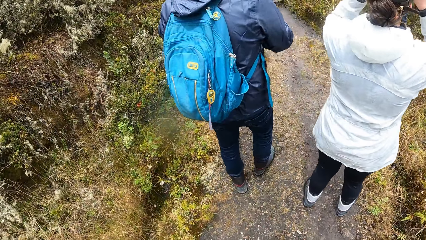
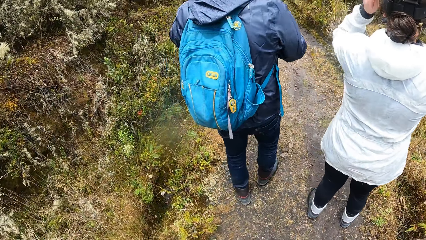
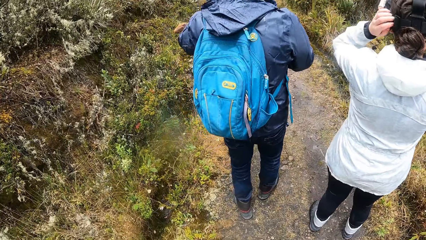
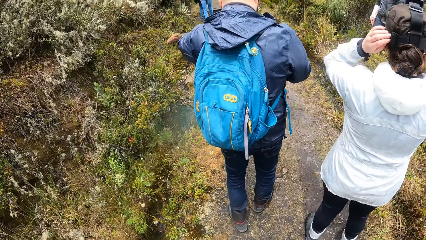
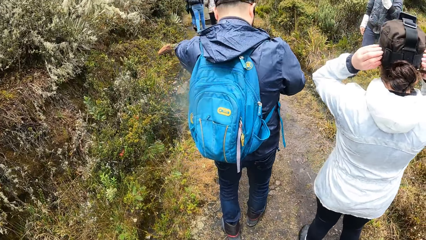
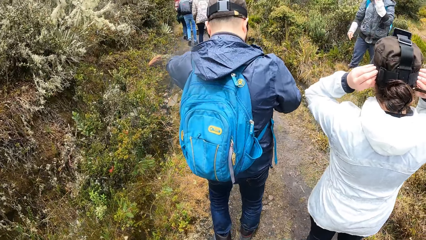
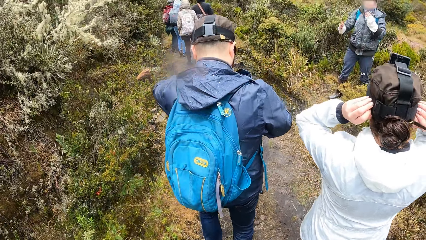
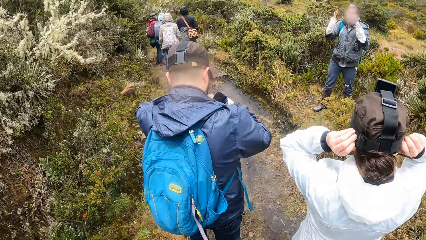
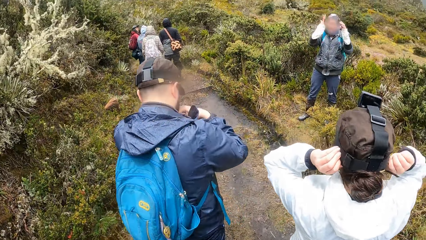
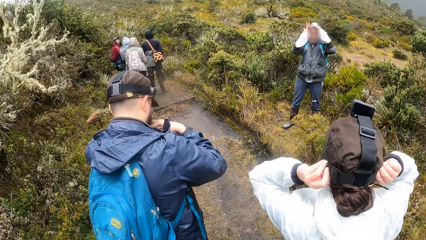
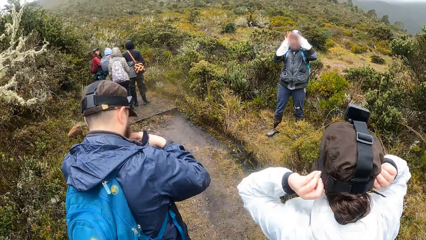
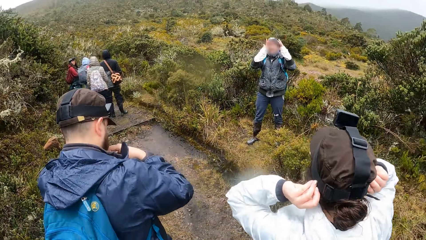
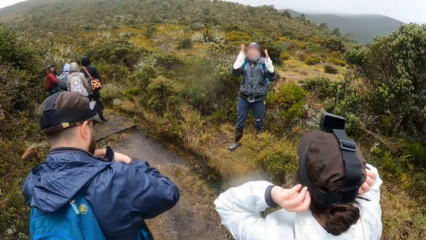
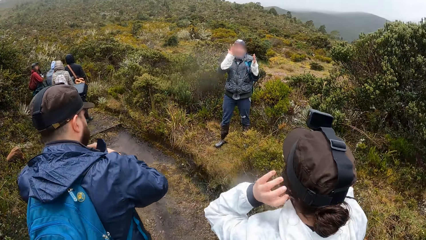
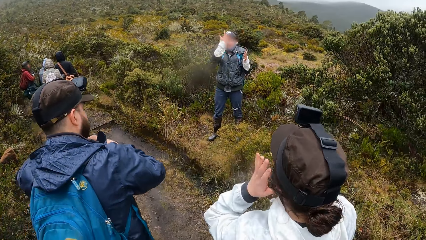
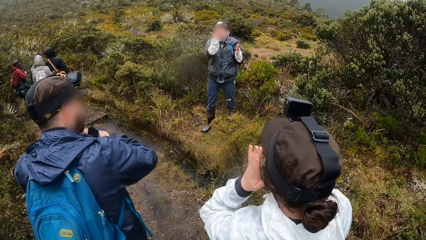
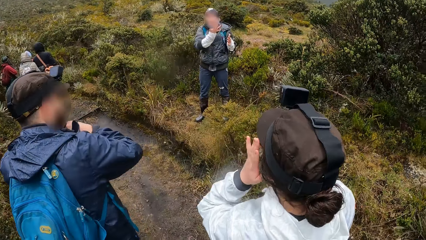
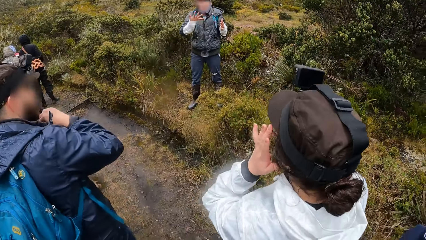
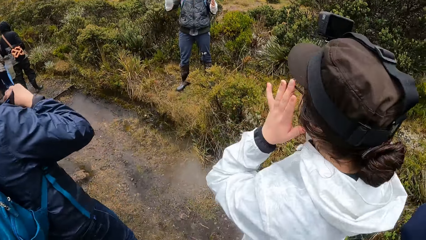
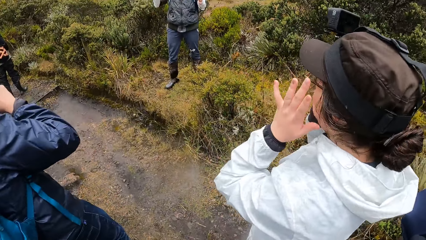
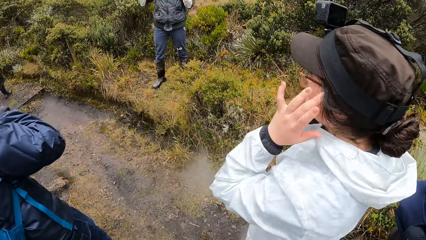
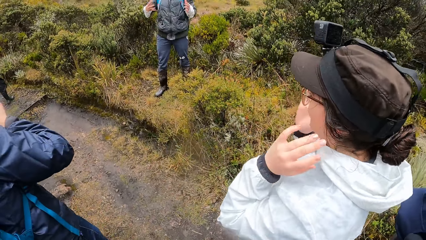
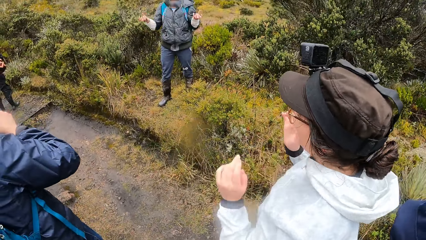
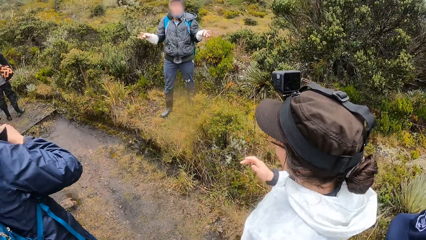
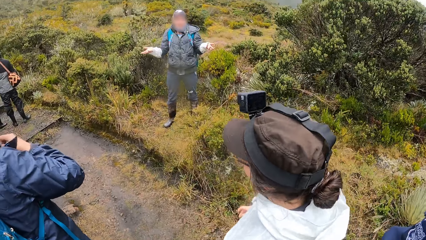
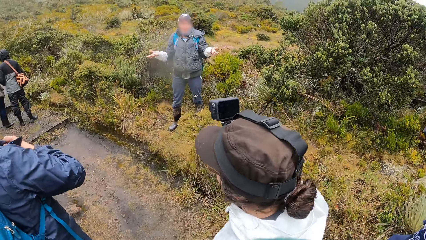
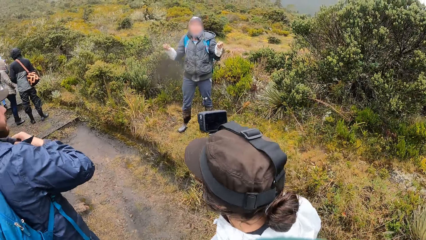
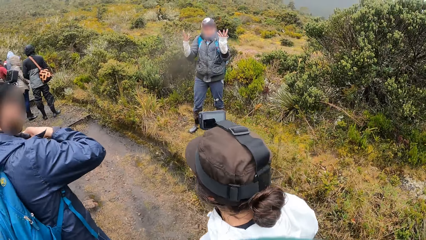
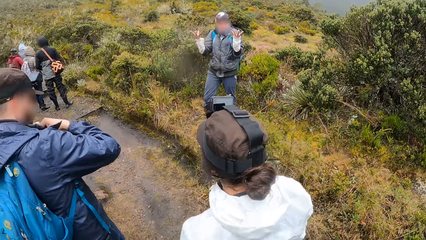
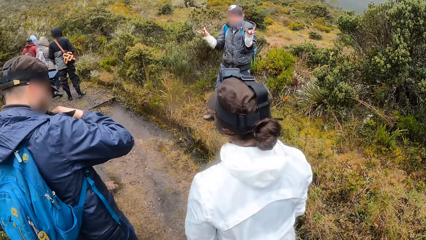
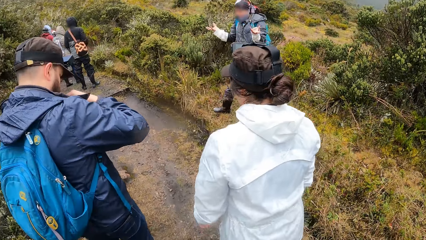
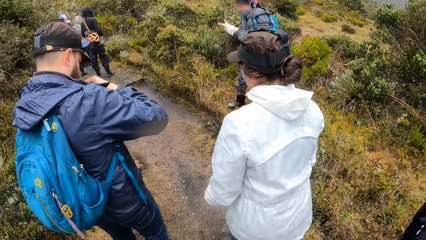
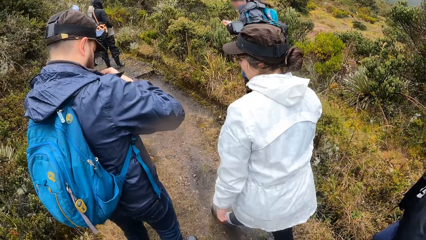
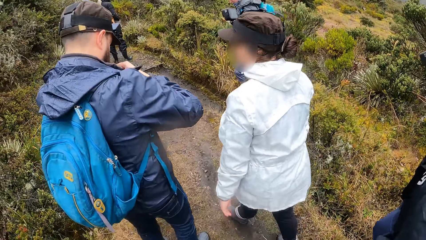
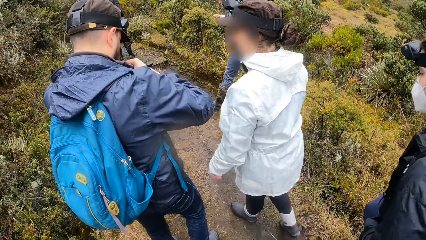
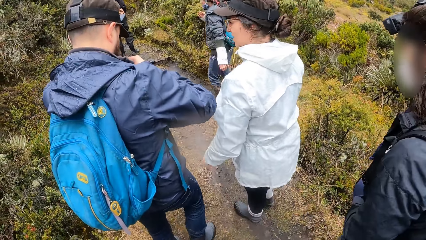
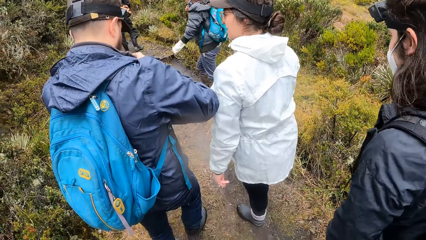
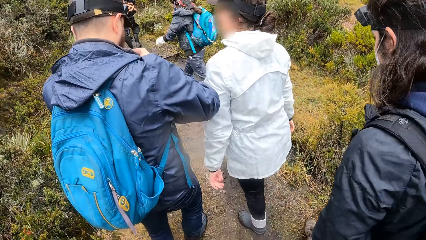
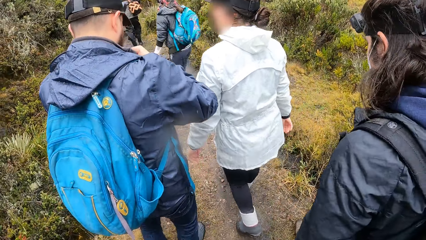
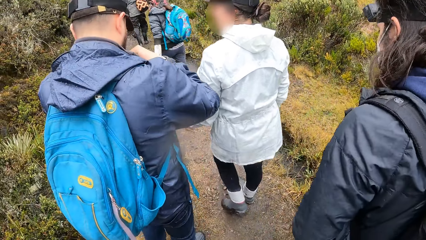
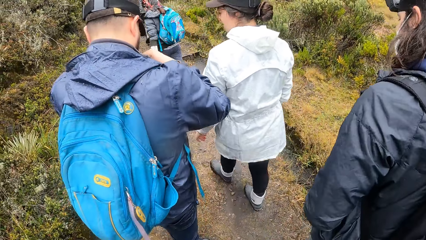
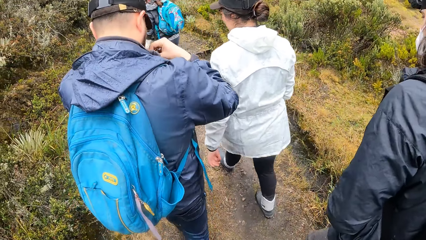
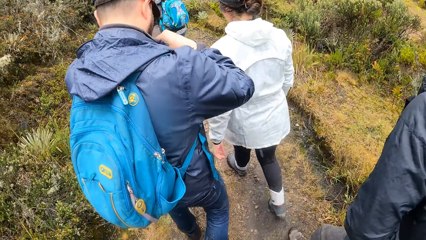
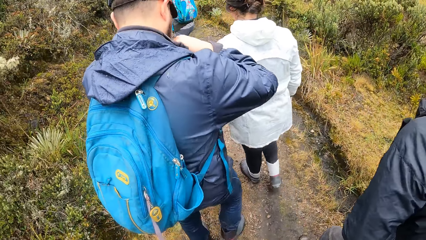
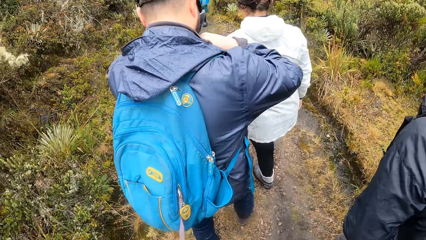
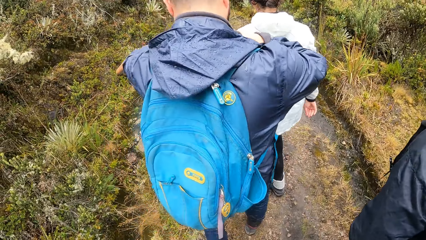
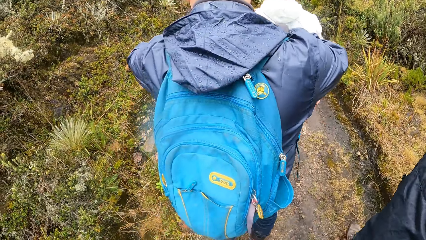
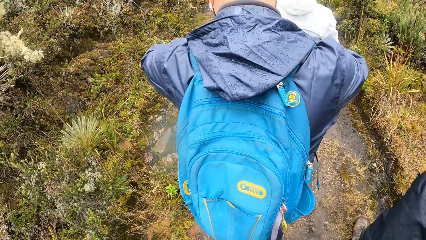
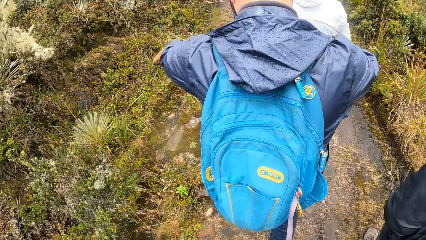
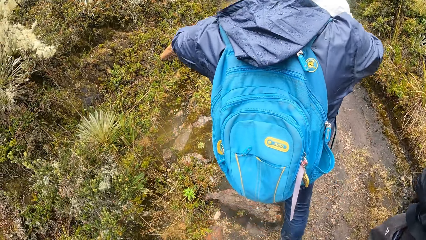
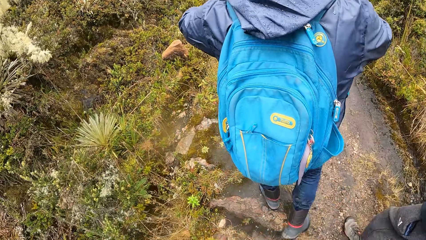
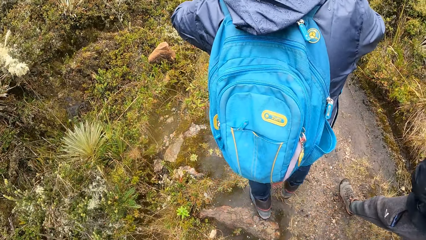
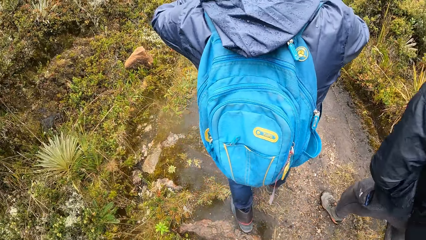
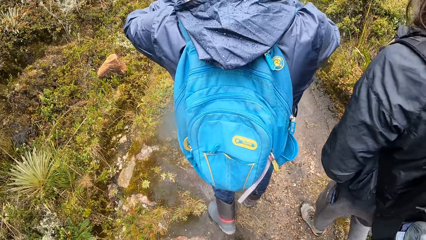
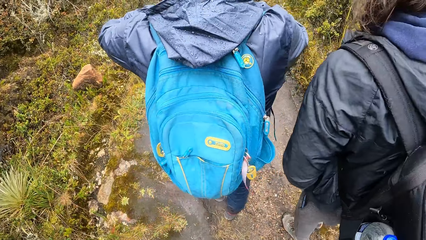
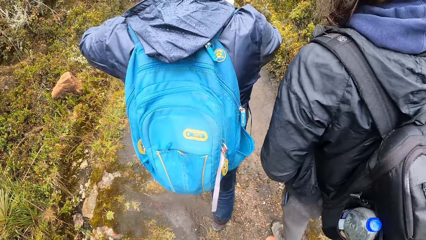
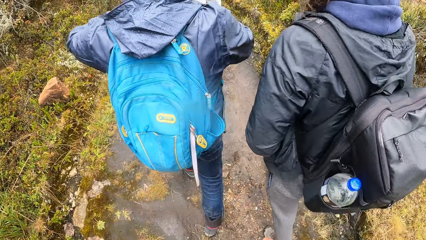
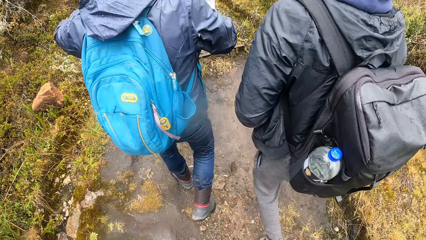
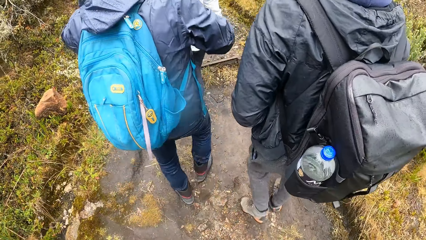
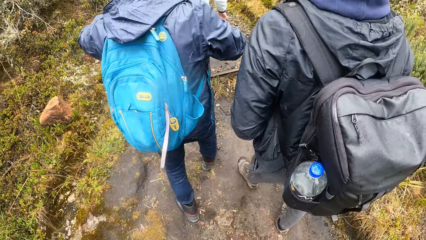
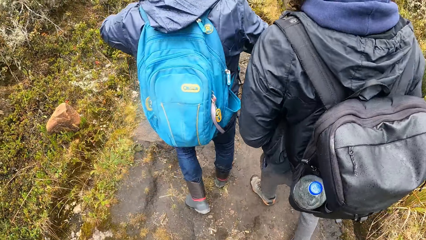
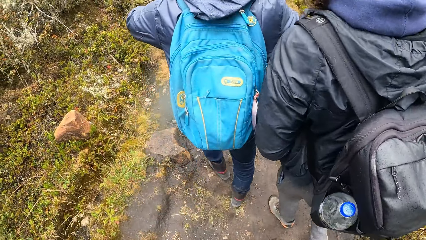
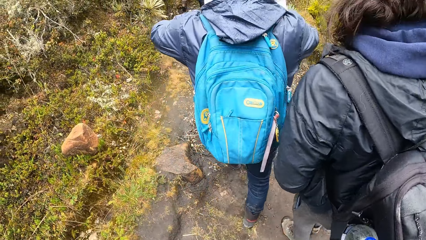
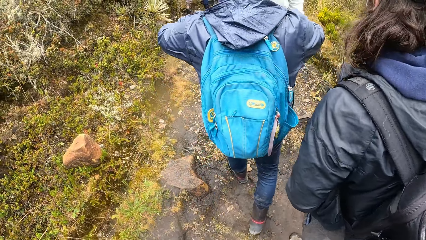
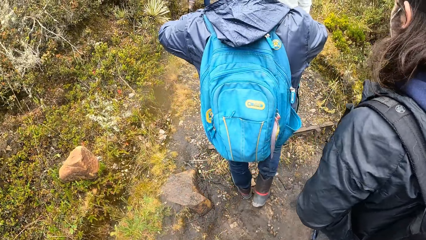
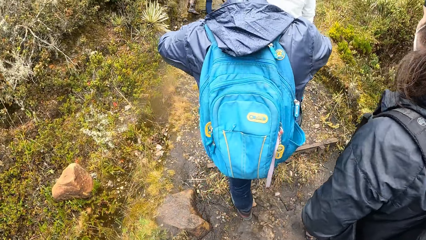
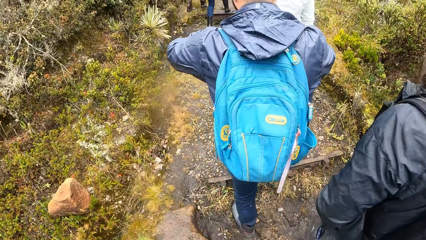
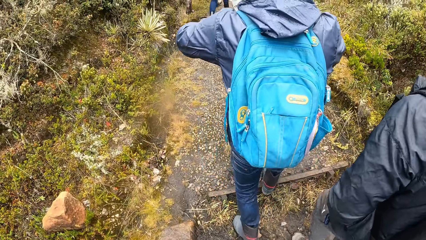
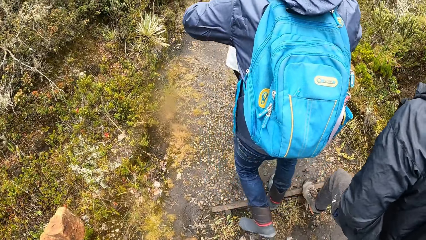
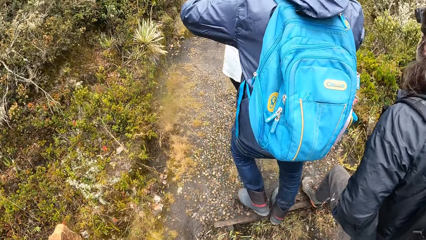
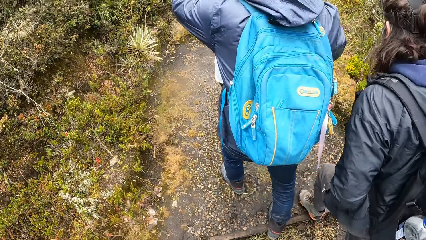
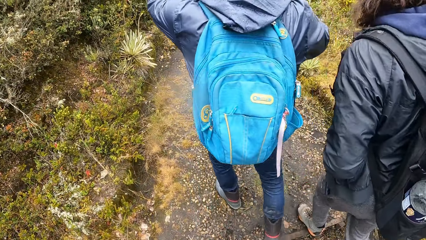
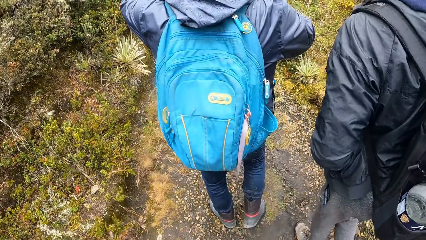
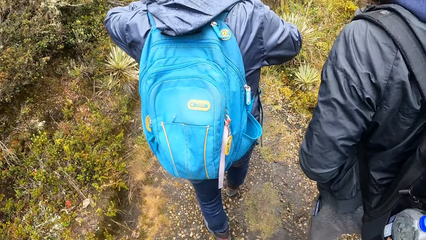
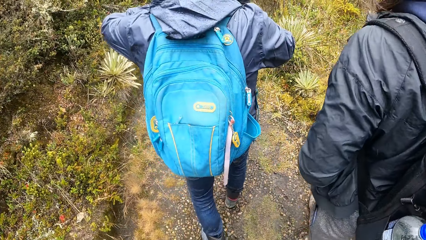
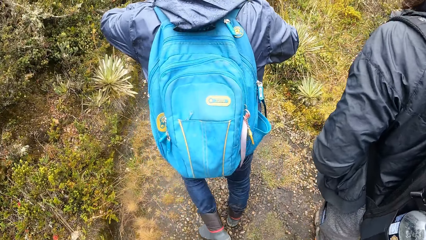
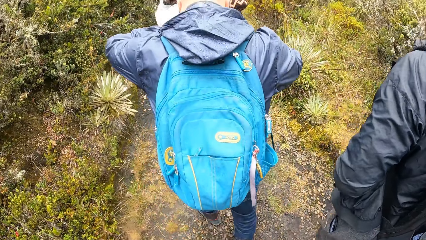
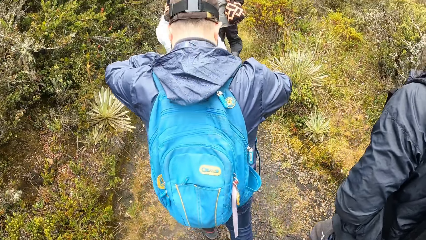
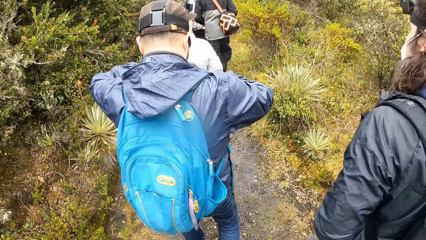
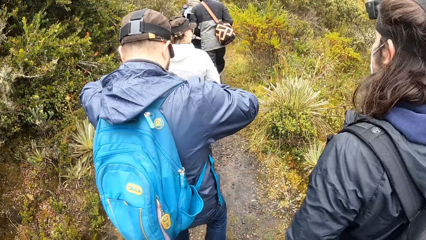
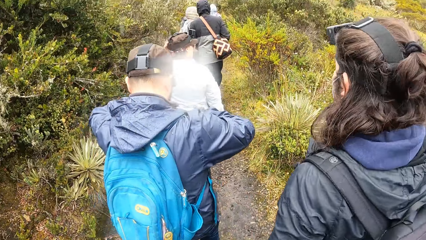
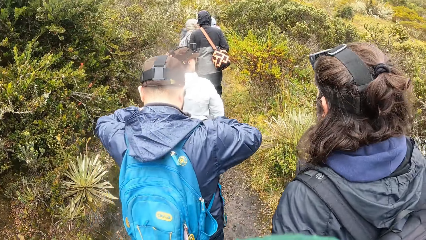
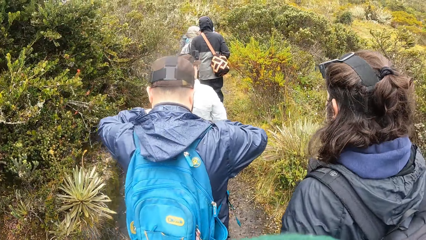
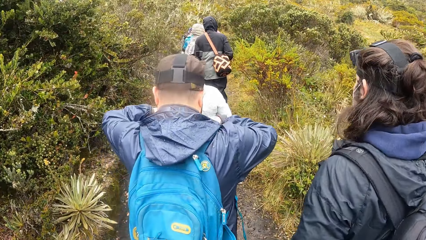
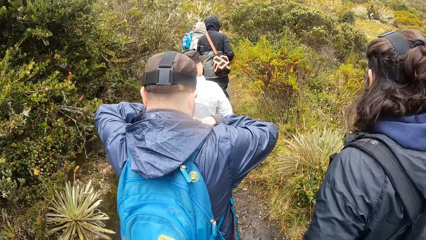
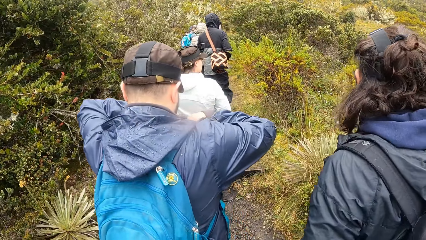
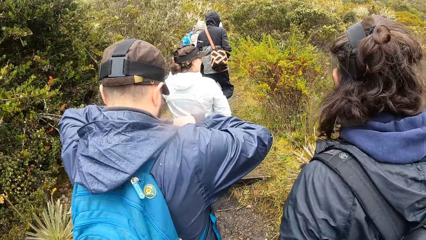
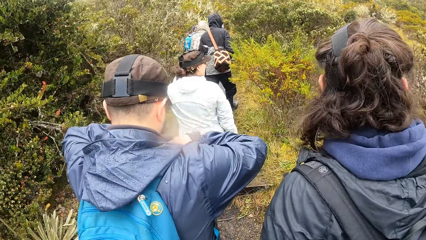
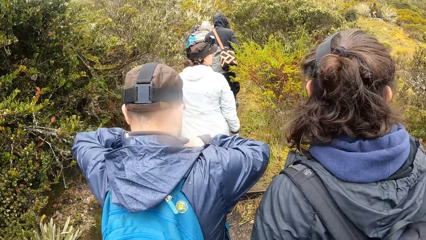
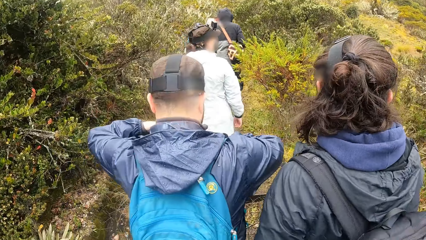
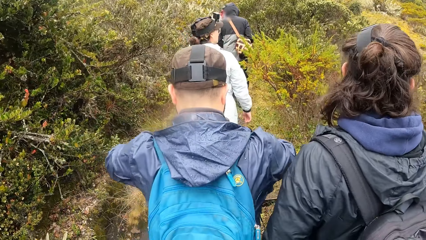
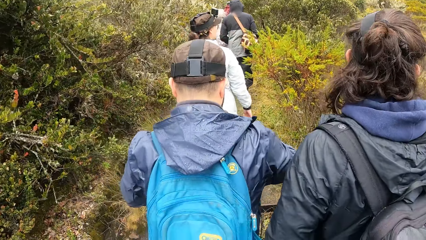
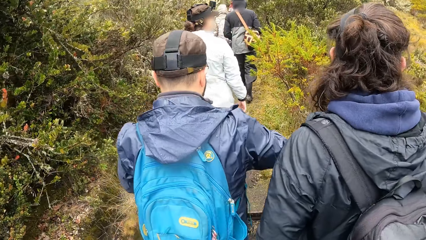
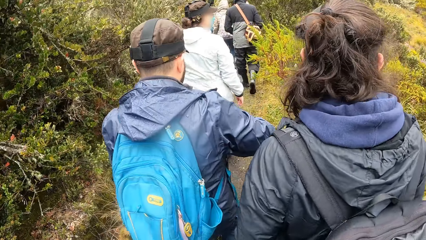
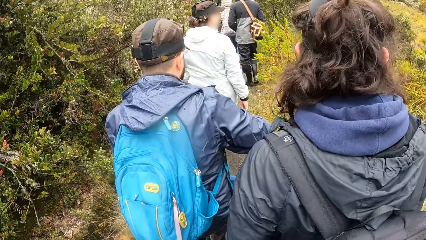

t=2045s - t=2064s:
A person looks around. The woman interacts with the camera wearer and the group of people. Another person looks around. The other person moves the hand. The first person walks on the path. The other person walks on the path. A third person walks on the path. A fourth person walks on the path. The camera wearer walks on the path.
